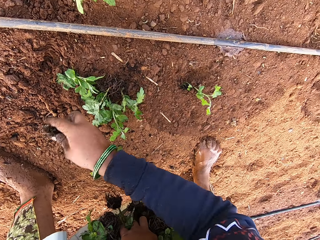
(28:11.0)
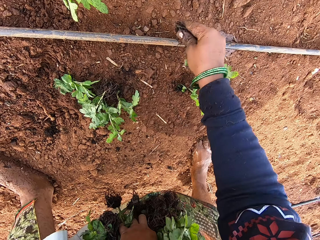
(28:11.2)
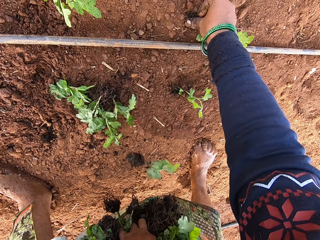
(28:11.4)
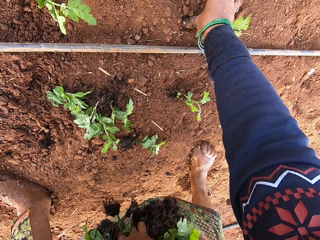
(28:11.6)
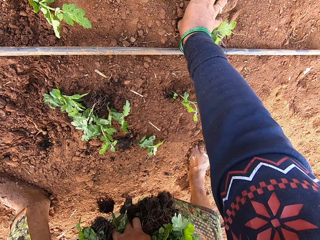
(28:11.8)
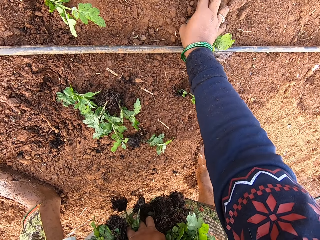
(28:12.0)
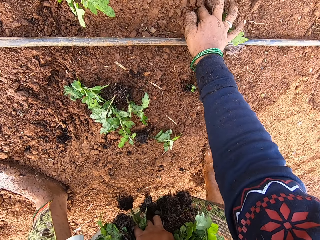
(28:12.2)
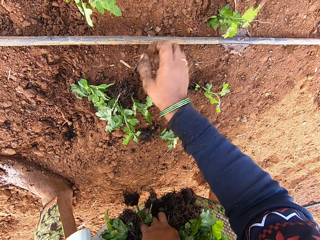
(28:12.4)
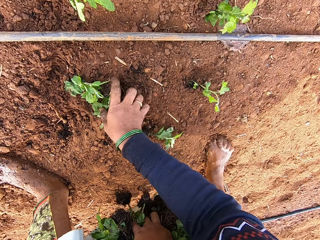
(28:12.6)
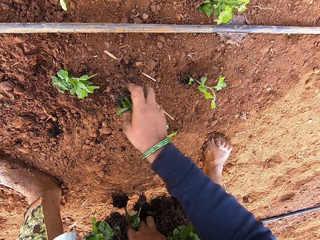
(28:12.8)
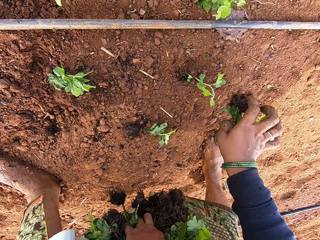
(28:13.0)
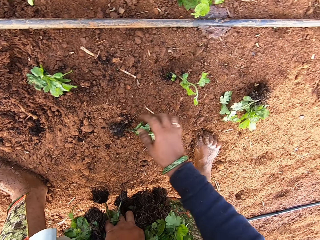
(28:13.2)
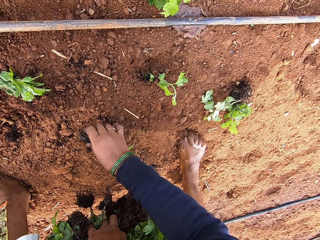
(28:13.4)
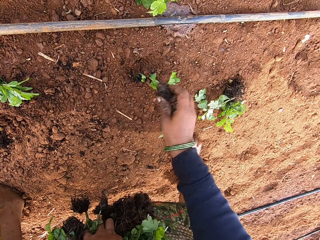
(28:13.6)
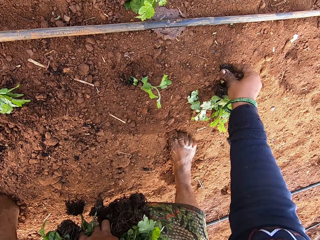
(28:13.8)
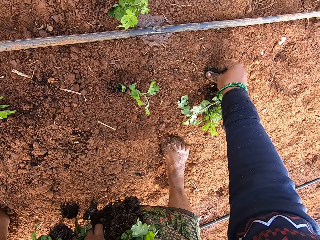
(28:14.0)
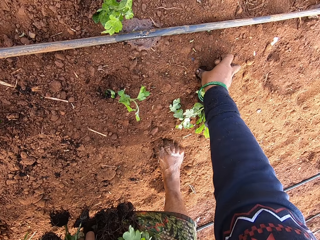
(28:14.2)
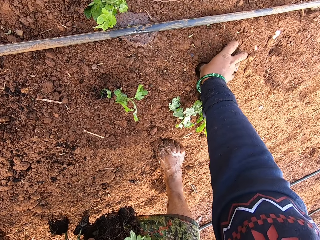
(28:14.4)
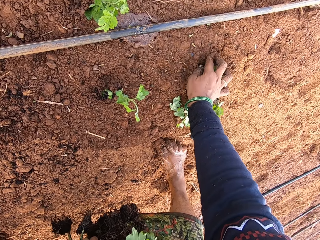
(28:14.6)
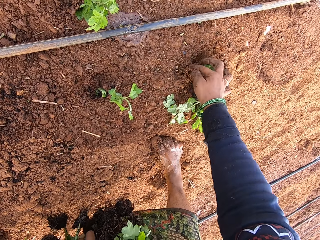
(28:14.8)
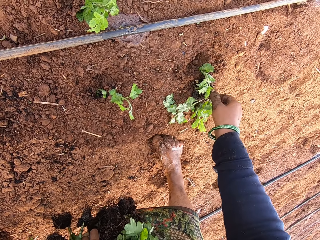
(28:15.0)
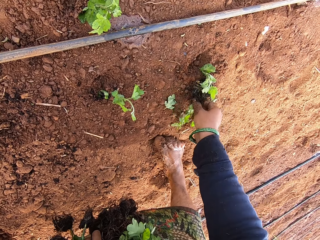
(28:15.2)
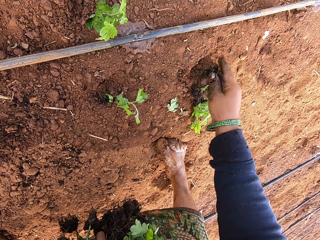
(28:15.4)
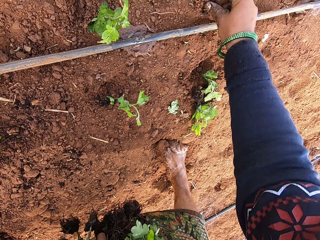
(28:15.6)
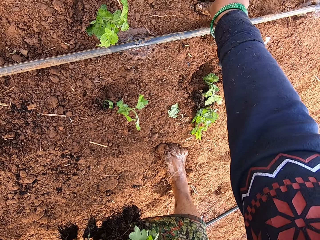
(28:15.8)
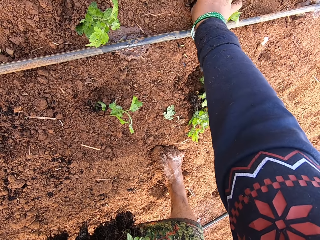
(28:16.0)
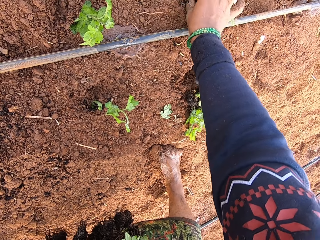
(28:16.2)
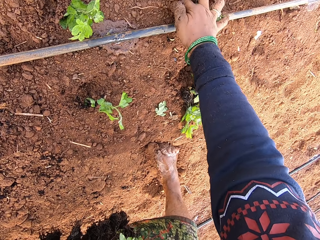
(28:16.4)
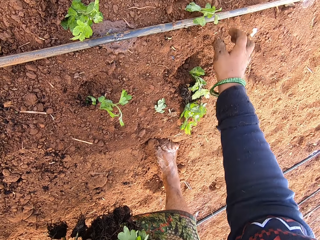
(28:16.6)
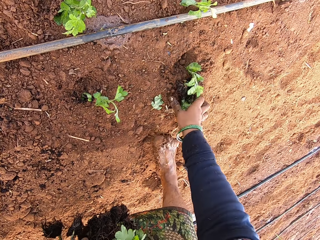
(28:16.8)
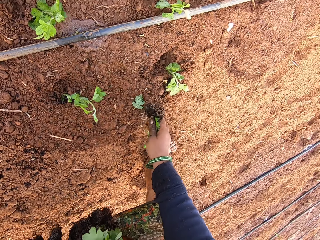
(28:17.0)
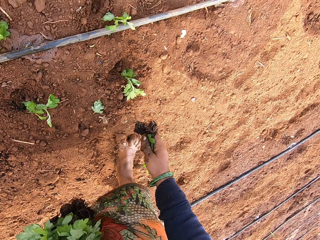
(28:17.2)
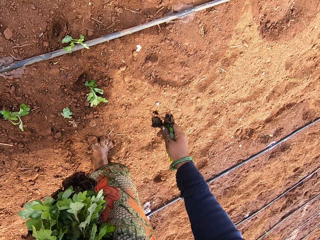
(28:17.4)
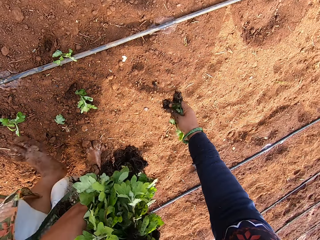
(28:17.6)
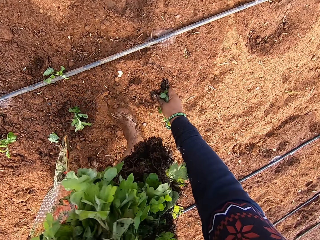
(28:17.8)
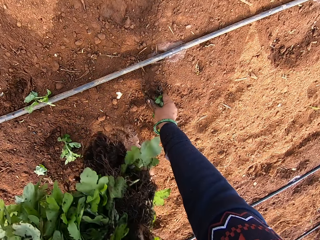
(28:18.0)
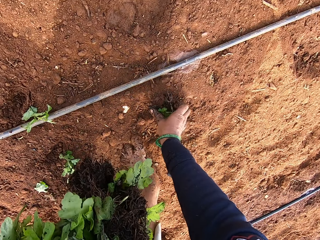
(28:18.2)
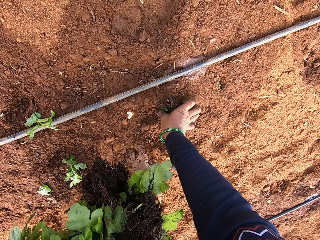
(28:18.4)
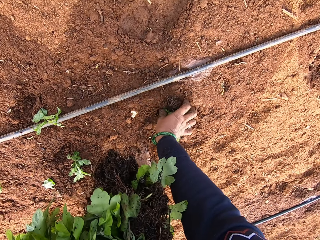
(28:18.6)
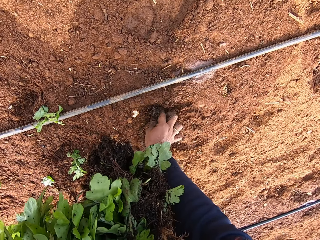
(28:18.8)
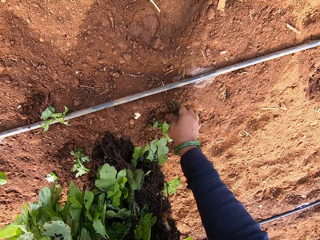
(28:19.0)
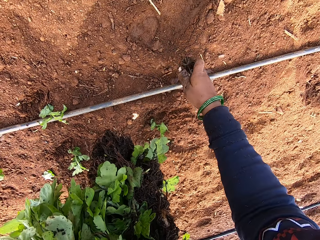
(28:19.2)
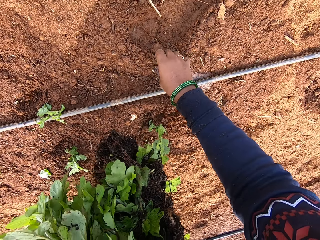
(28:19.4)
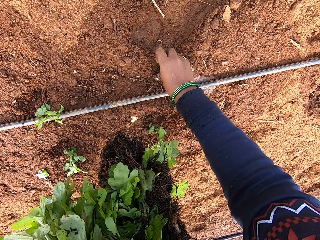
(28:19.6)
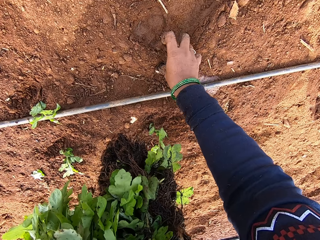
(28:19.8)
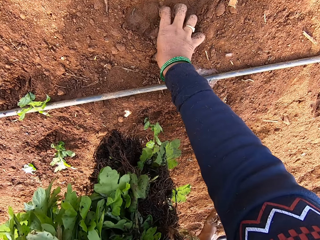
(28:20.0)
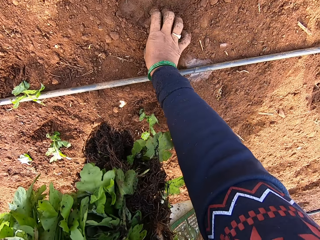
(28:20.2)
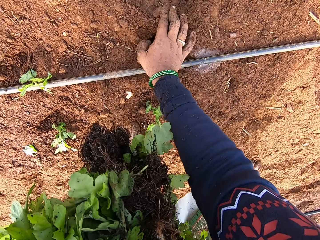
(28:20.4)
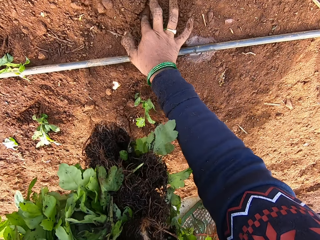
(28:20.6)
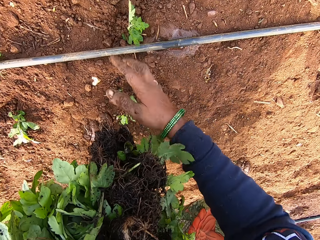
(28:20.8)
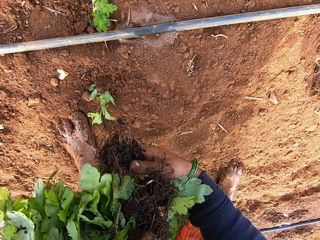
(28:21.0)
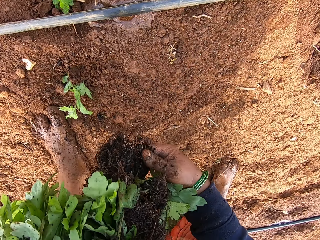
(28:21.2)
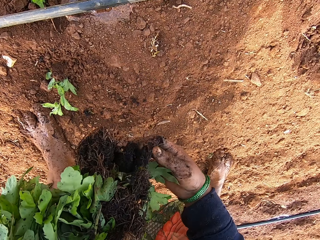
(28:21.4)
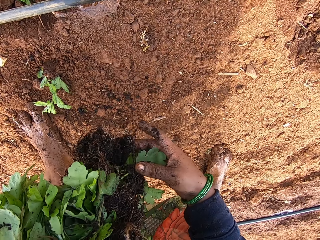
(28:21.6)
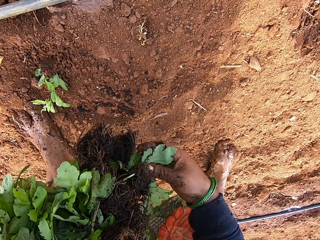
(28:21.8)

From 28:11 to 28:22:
The camera wearer pushes the plant roots into the ground with her right hand. She picks up coriander plants from the ground with her right hand. She drops the plants on the ground with her right hand. She picks up a coriander plant from the ground with her right hand. She pushes the plant roots into the ground with her right hand. She picks up the coriander plant from the ground with her right hand. She pushes the plant roots into the ground with her right hand. She picks up the coriander plants from the ground with her right hand. She pushes the plant roots into the ground with her right hand. She does it again.

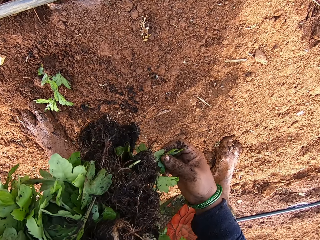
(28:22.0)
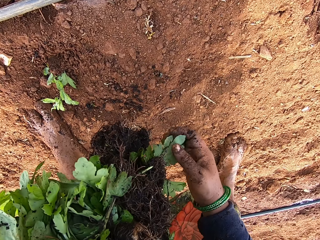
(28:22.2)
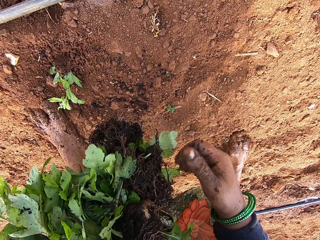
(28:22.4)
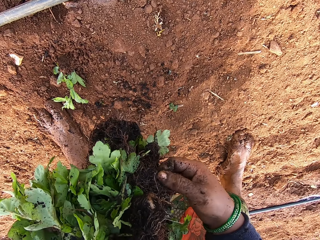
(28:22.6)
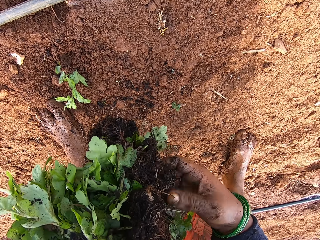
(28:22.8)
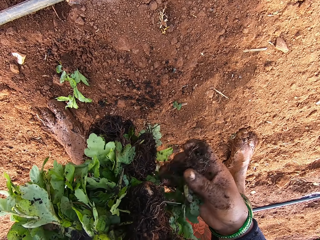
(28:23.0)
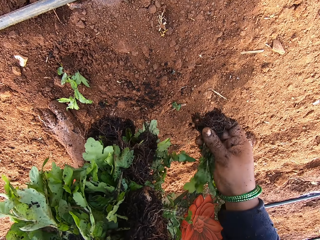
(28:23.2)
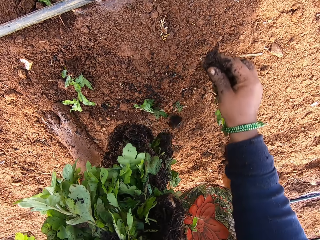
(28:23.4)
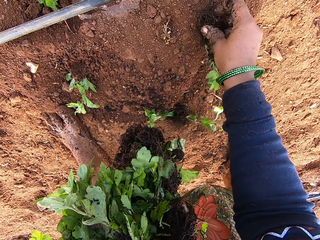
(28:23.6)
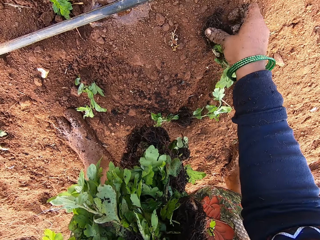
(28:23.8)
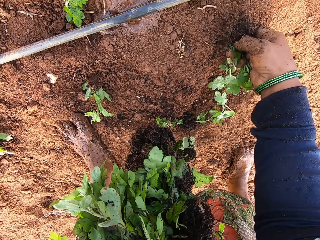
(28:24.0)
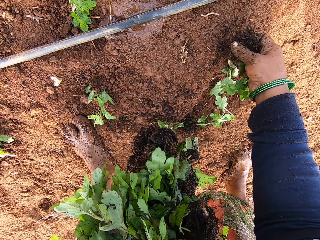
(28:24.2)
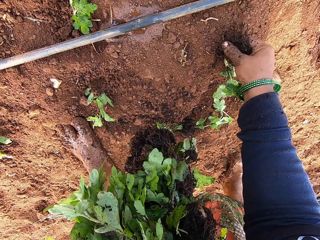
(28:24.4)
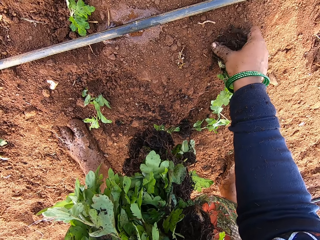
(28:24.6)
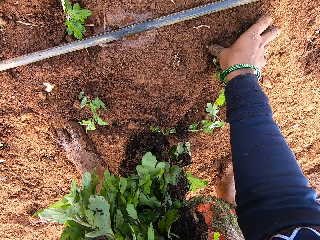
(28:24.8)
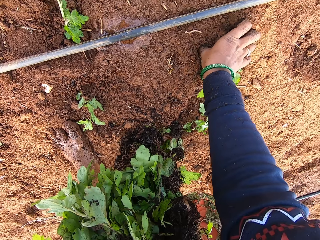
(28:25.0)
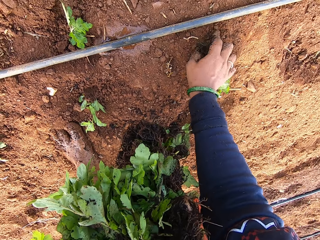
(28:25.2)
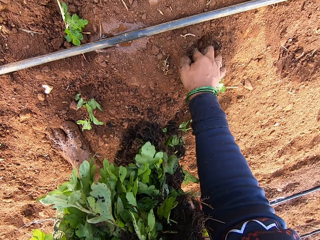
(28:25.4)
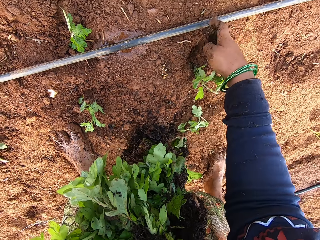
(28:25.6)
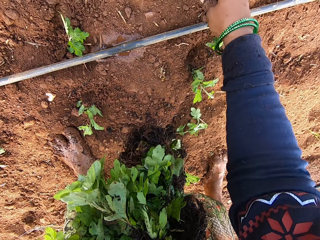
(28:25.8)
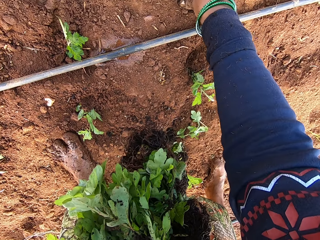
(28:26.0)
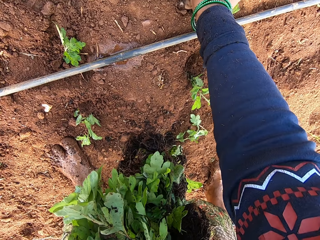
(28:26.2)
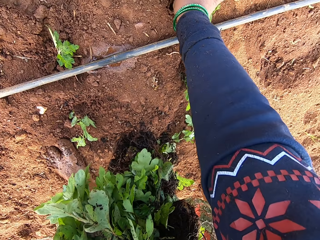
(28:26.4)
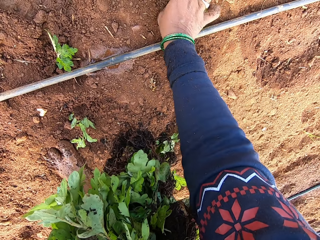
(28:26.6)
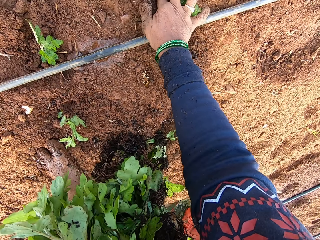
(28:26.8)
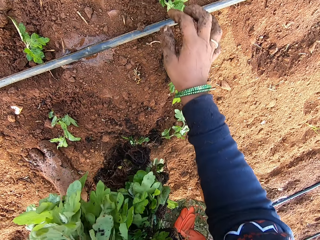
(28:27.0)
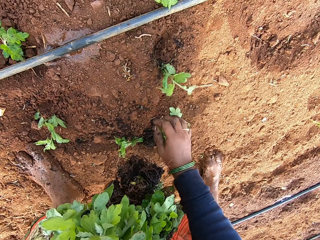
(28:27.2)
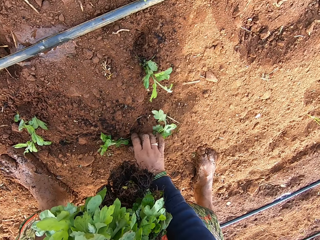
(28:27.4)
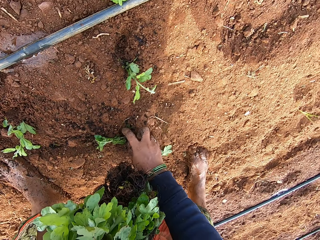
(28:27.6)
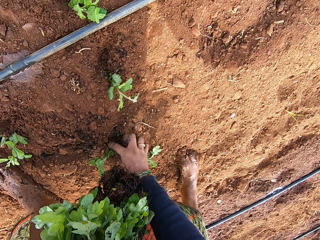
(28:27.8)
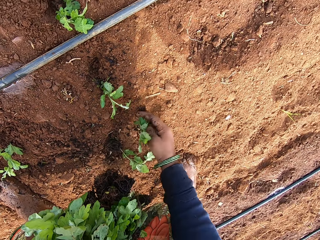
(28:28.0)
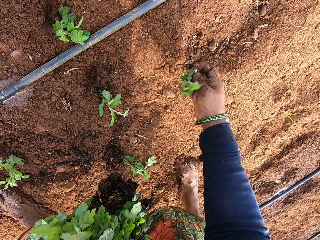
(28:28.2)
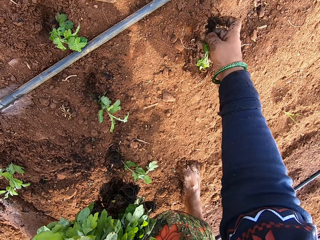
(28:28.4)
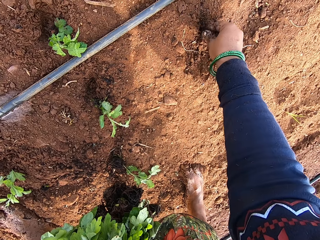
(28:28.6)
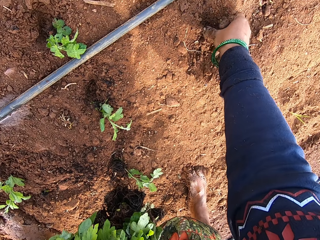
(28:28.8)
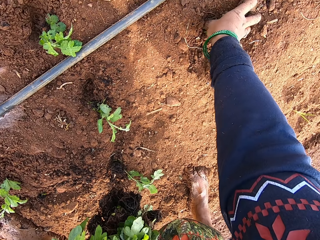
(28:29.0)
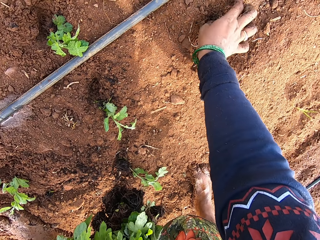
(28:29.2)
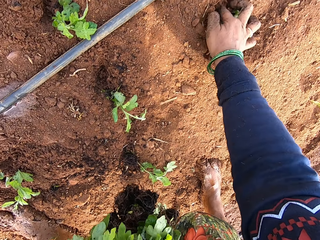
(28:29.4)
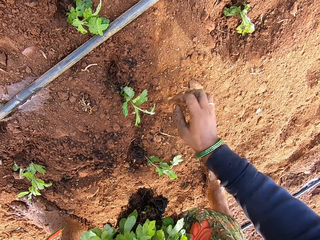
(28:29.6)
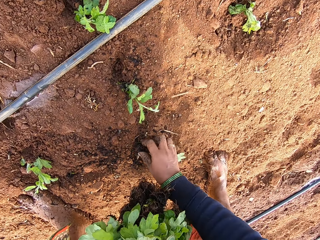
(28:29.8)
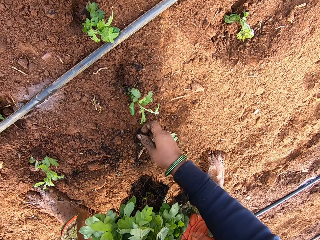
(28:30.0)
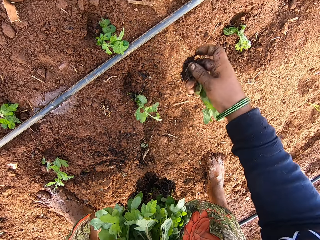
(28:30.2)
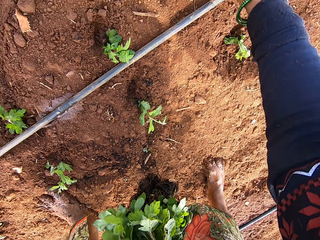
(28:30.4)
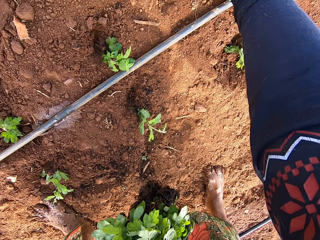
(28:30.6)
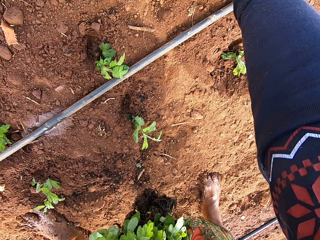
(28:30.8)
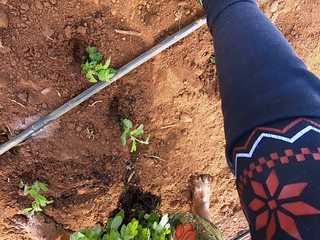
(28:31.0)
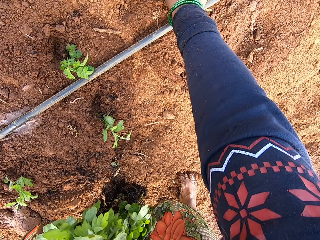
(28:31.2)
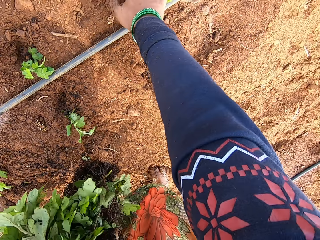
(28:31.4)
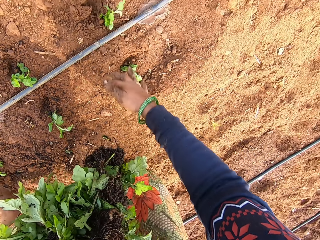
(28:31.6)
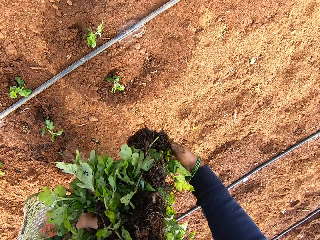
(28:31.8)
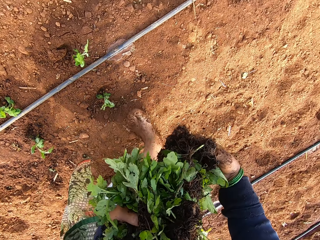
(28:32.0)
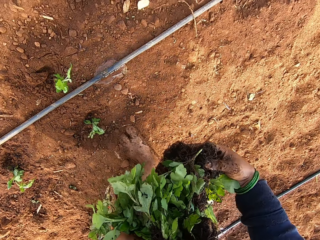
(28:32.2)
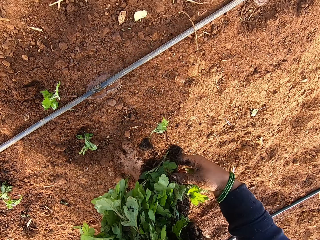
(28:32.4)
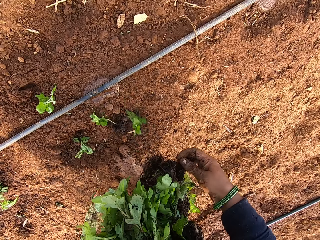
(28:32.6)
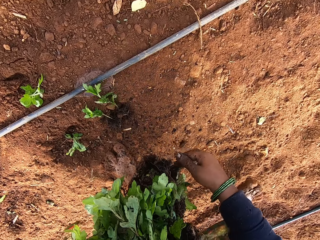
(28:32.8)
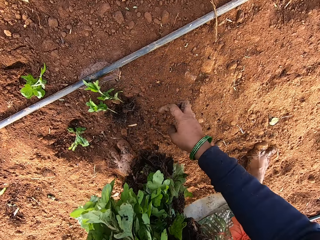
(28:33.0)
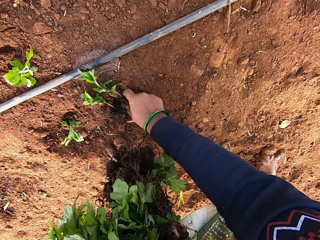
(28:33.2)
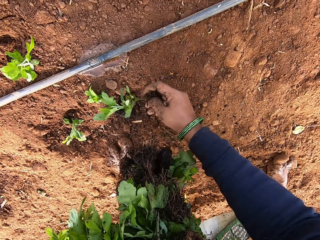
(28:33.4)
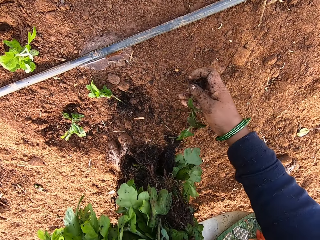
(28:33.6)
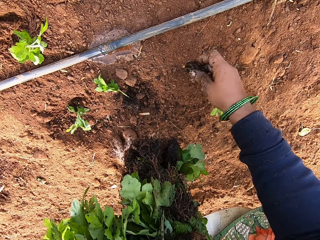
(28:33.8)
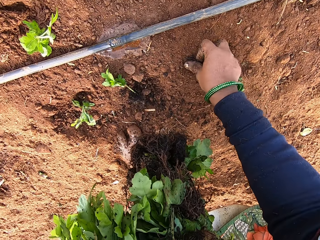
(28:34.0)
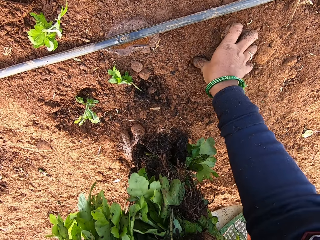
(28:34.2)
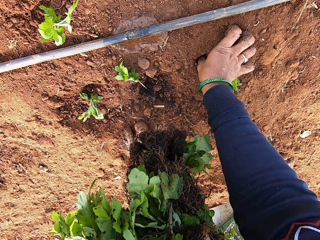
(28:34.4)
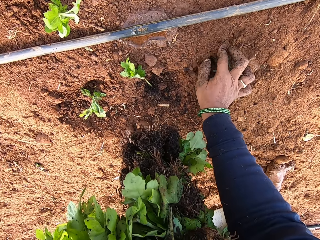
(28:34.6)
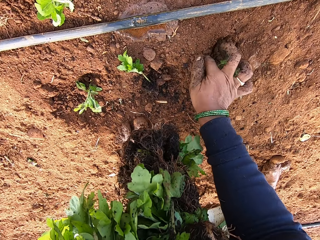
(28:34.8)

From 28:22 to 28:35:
The camera wearer takes plants from her left hand with her right hand. She pushes the plant roots into the ground with her right hand. She does it again. She picks up a coriander plant from the ground with her right hand. She pushes the plant roots into the ground with her right hand. She picks up a coriander plant from the ground with her right hand. She picks up a coriander plant from the ground with her right hand. She pushes the plant roots into the ground with her right hand.
